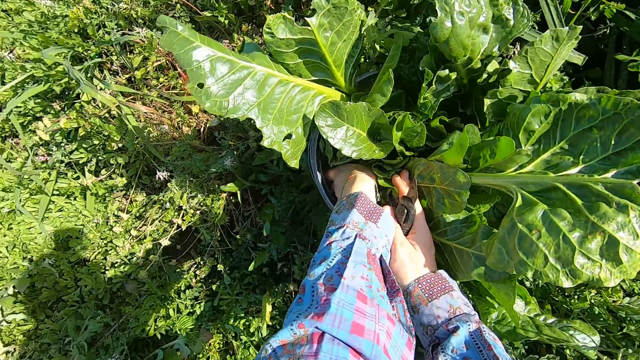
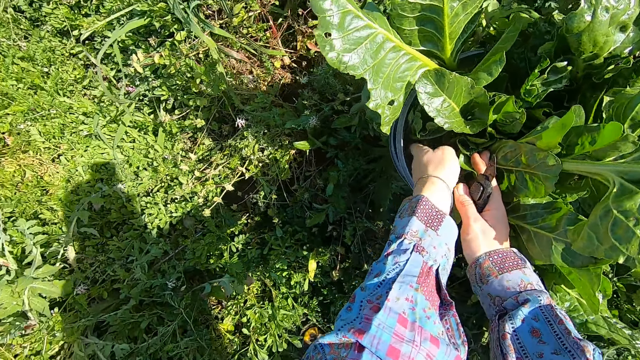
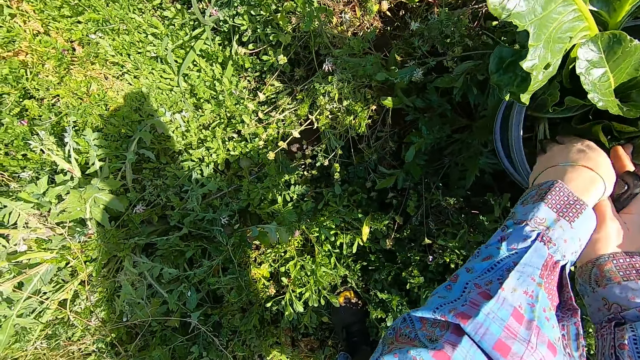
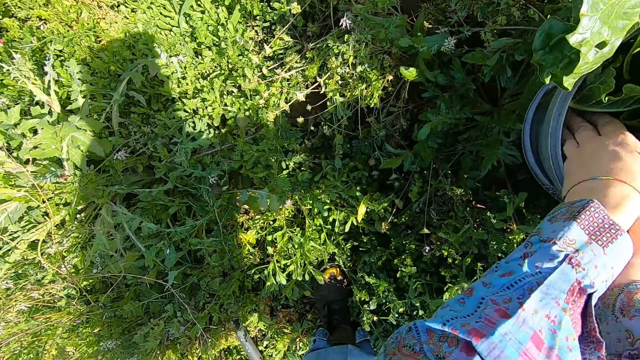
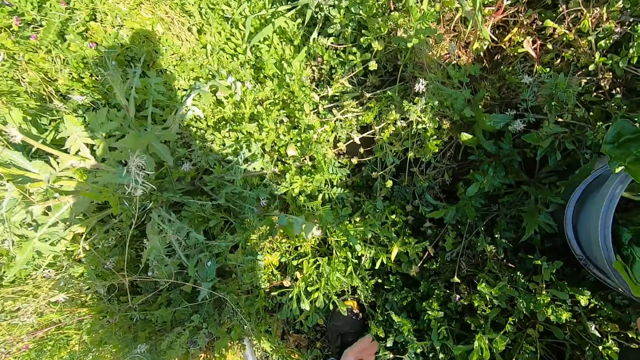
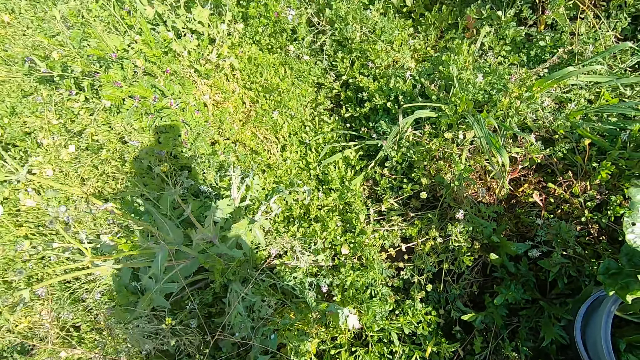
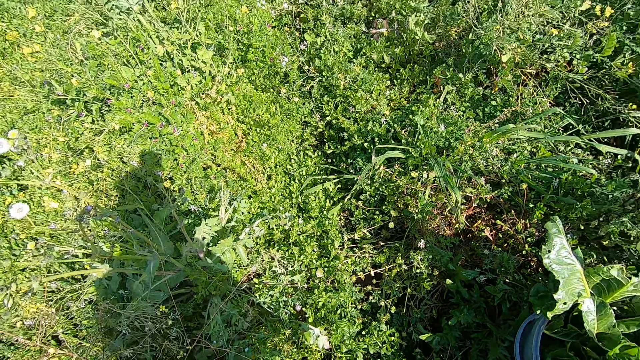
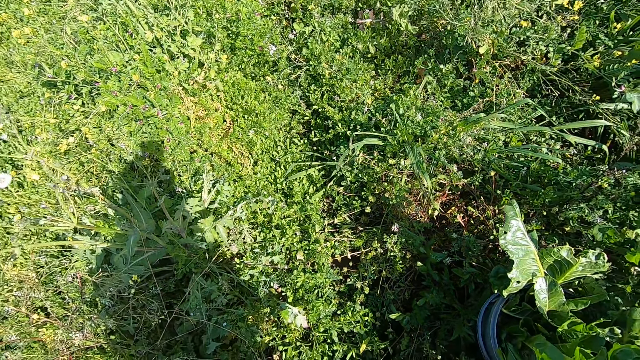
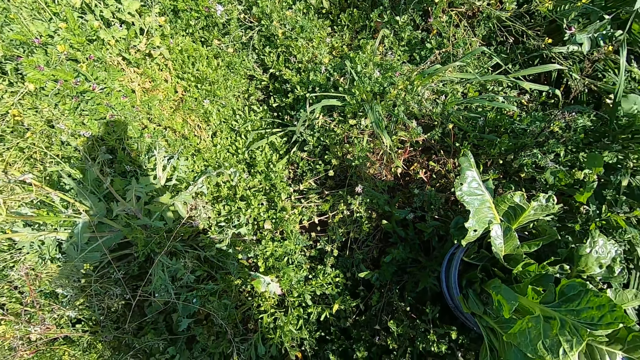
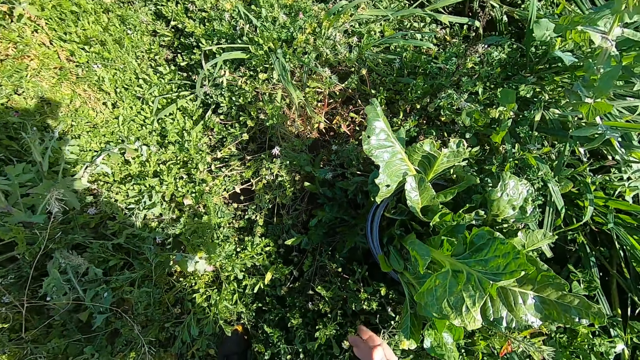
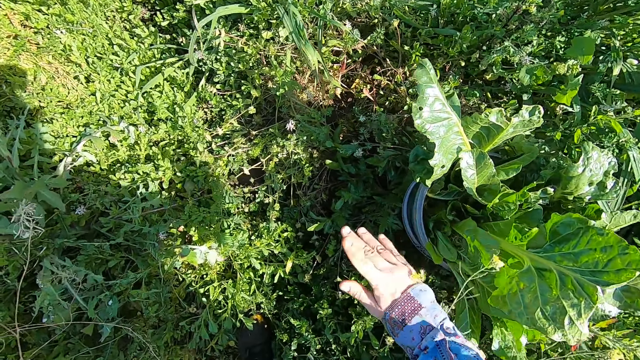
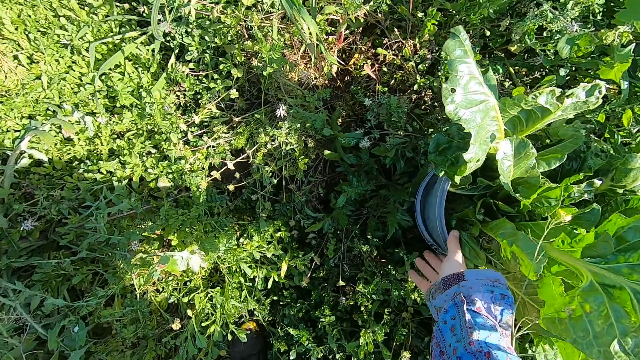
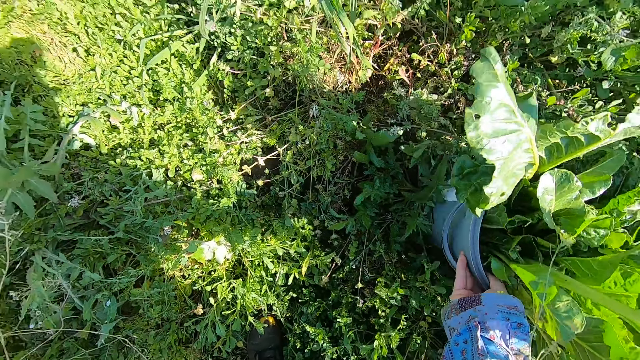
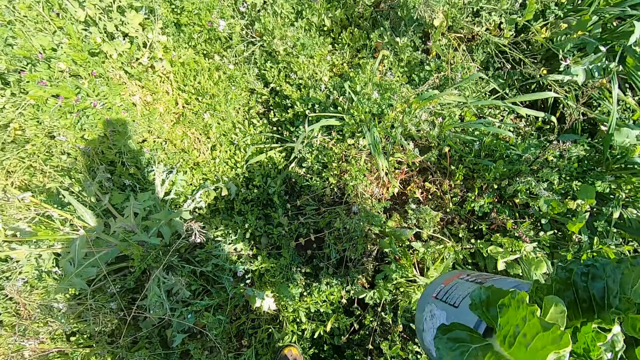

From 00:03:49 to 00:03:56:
The camera wearer carries the bucket with his right hand. He takes the bucket.

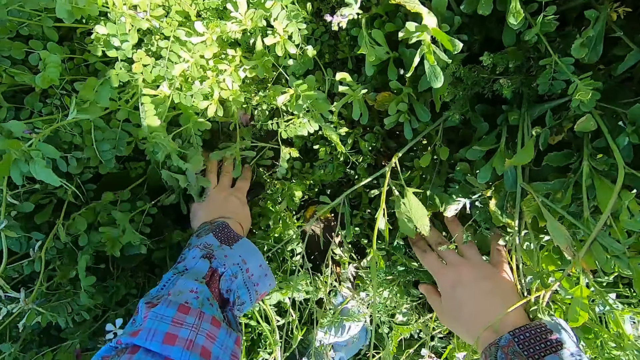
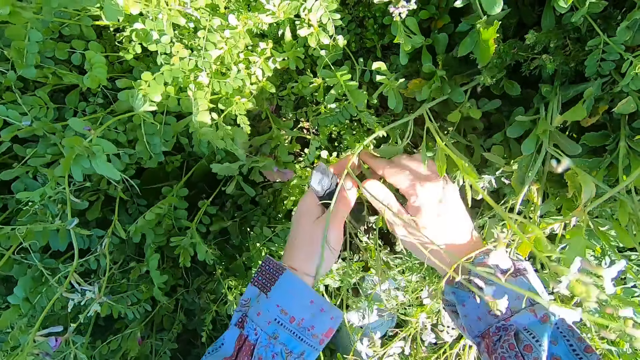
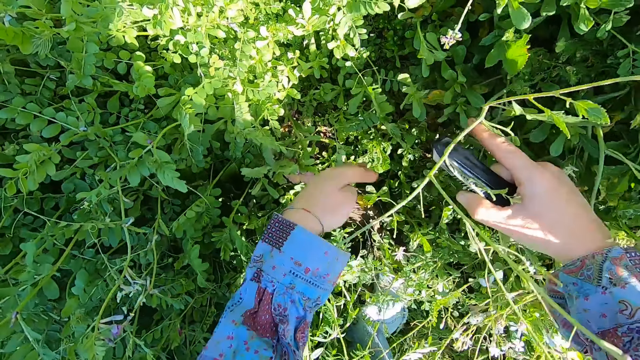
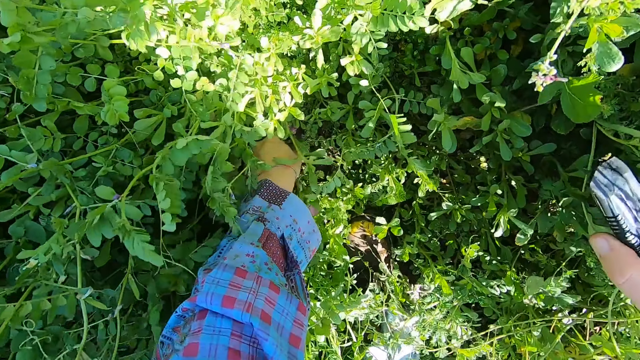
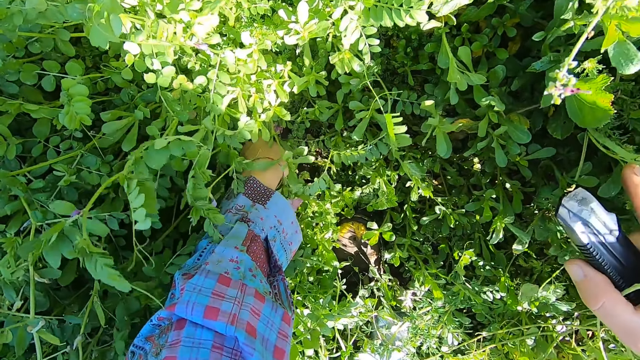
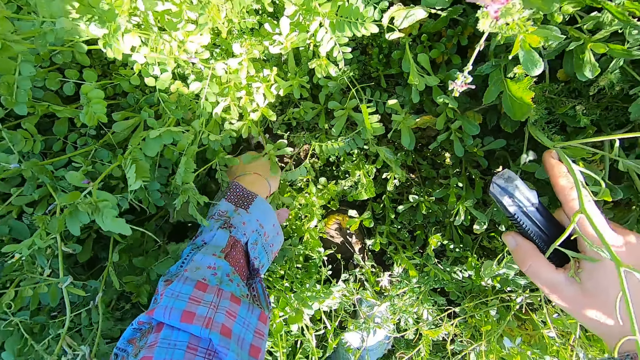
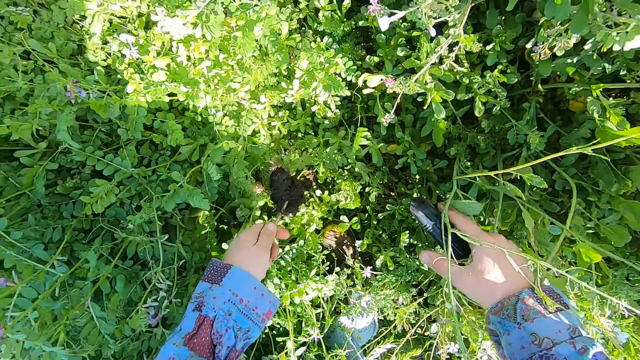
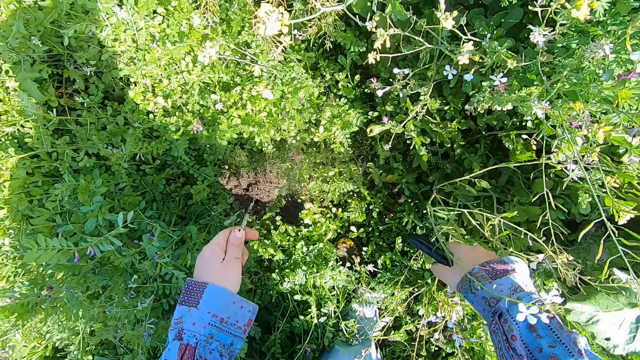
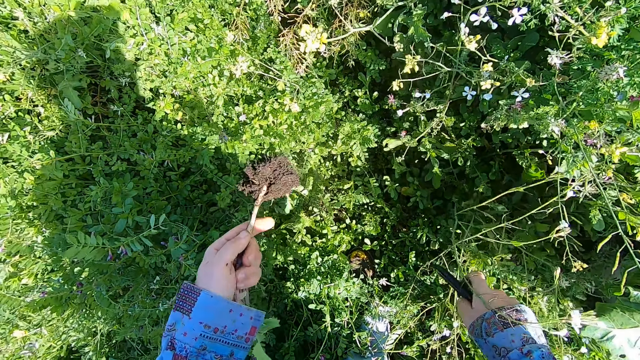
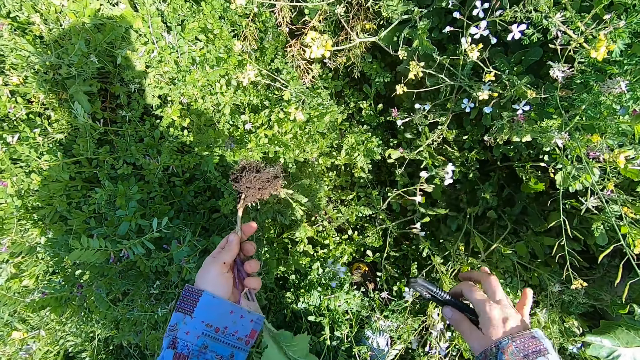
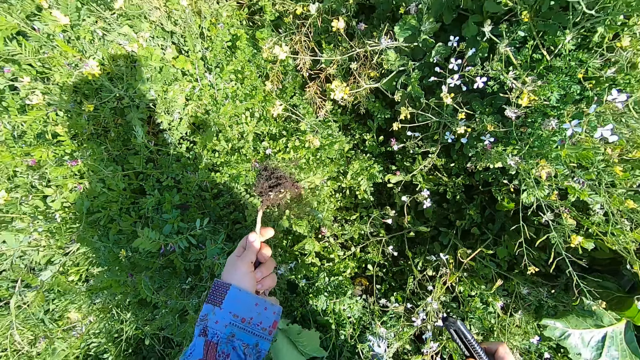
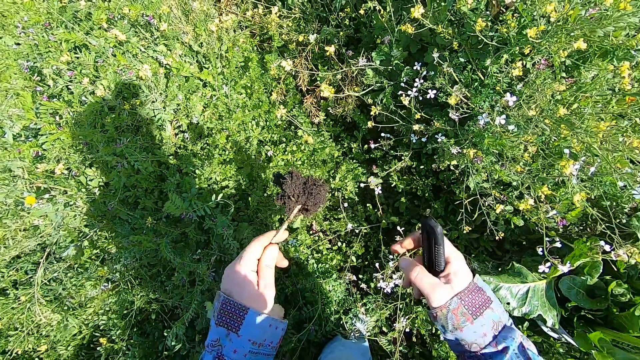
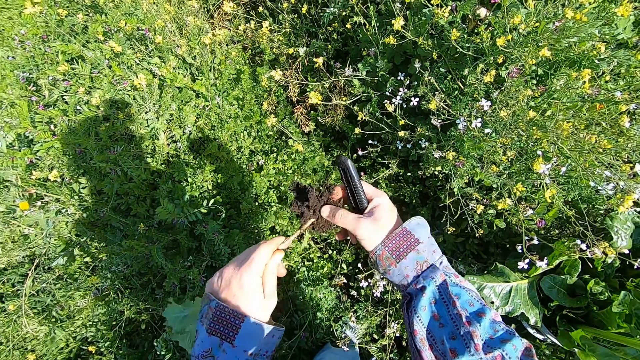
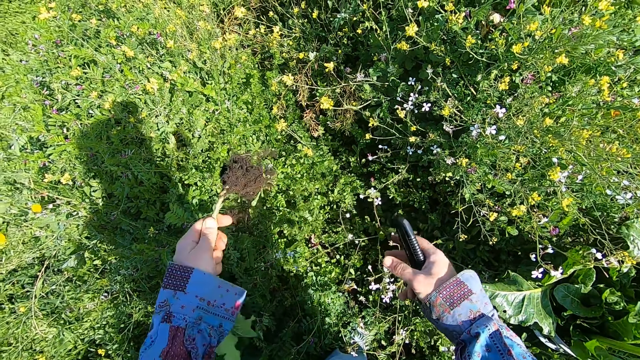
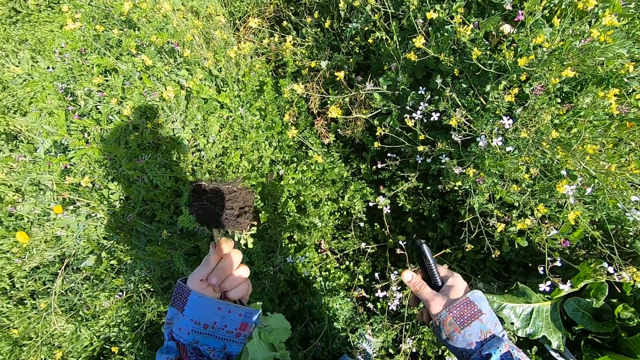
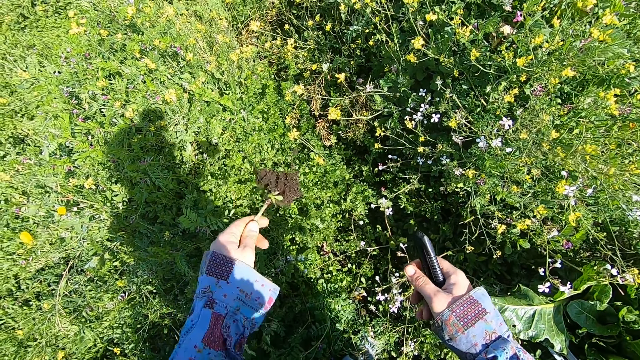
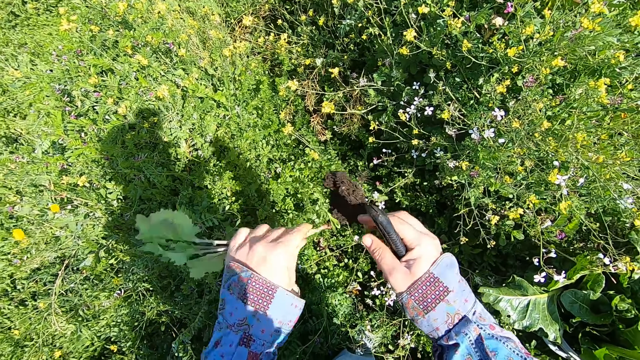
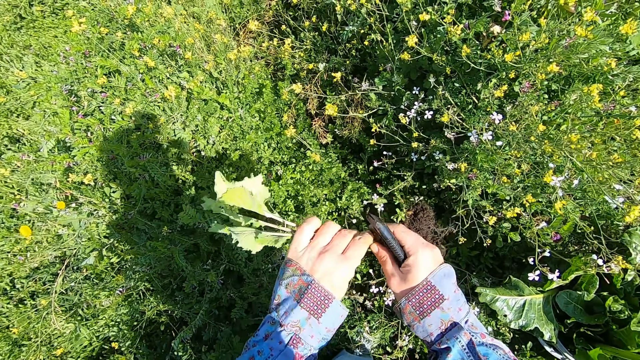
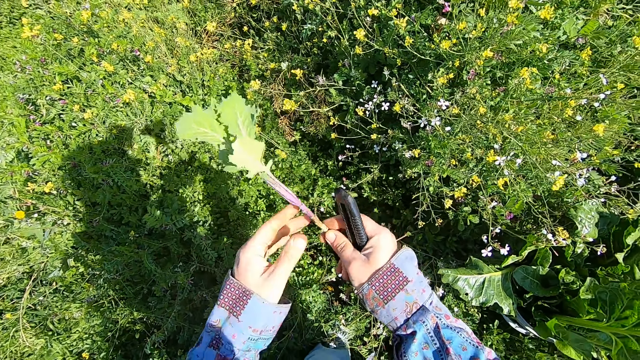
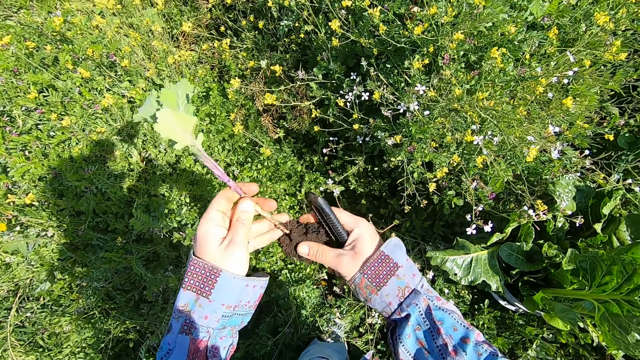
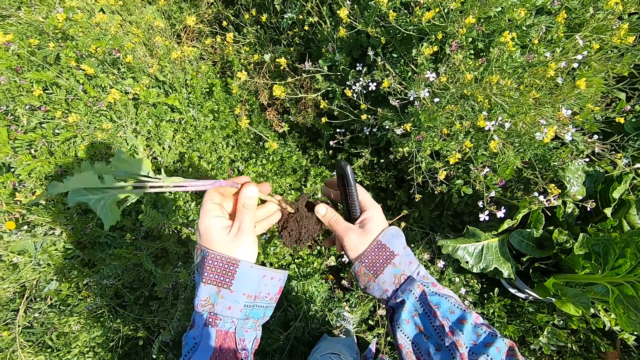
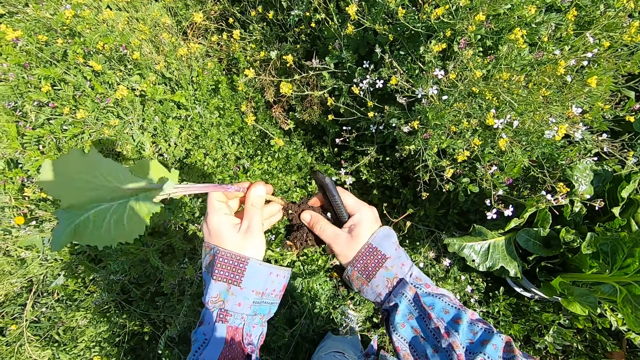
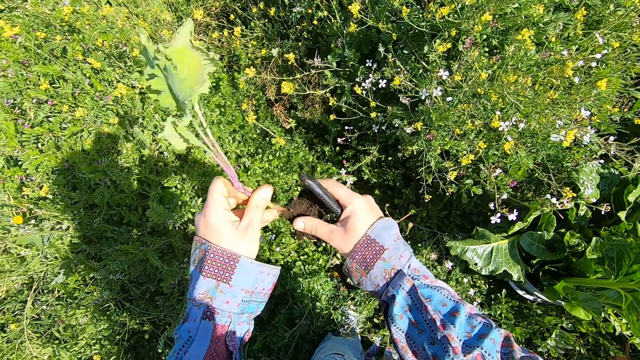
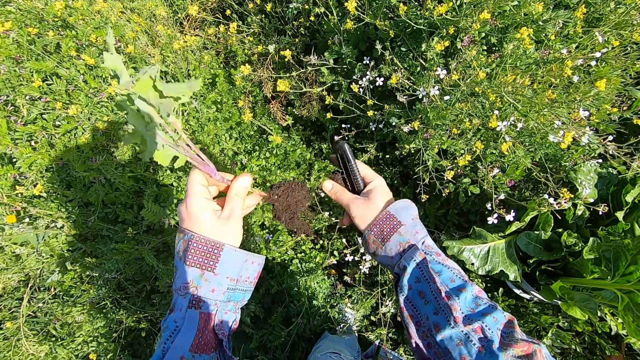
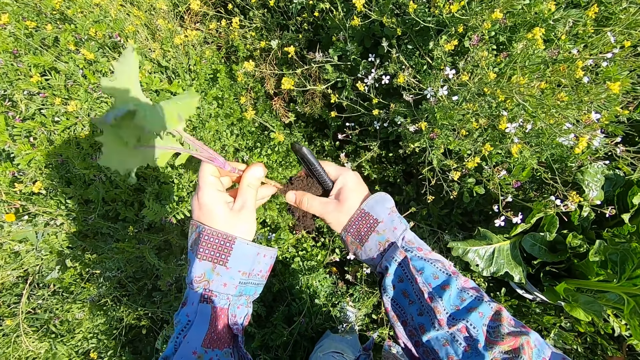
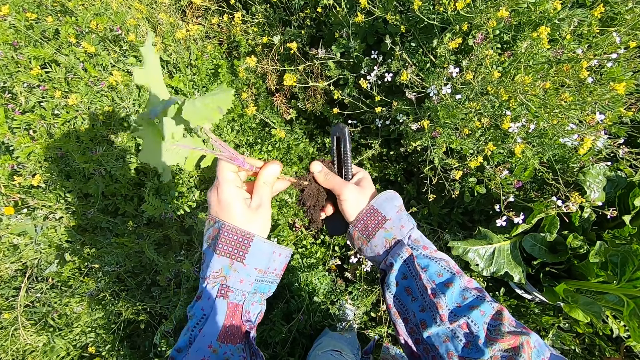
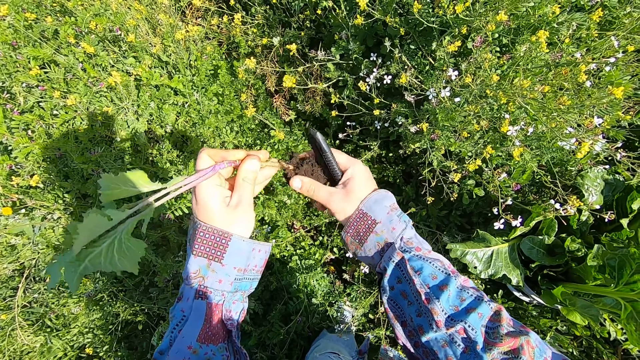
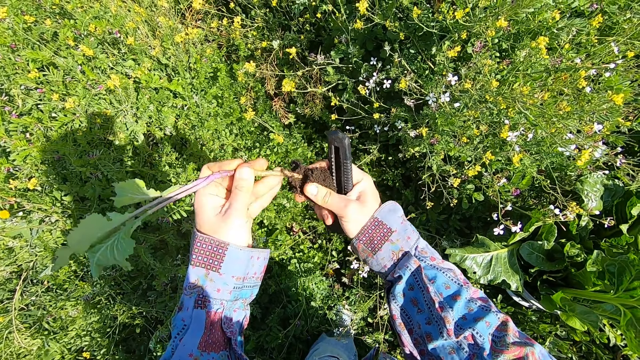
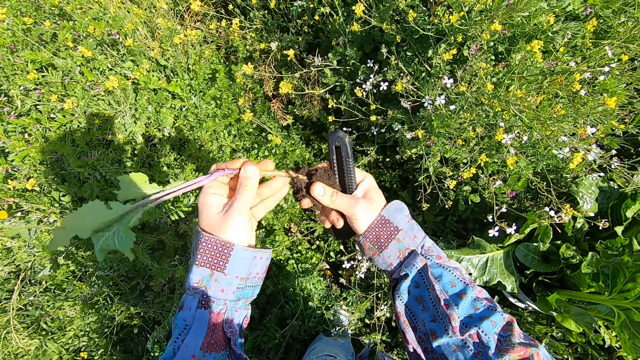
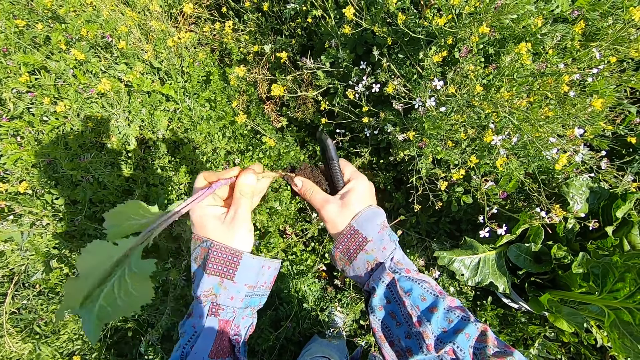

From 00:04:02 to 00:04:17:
The camera wearer searches for the spinach. He passes the cutter to his right hand. He uproots a chard with his left hand. He shakes off the soil on the root of the chard with his left hand. He removes the soil on the root of the chard with his right hand.
